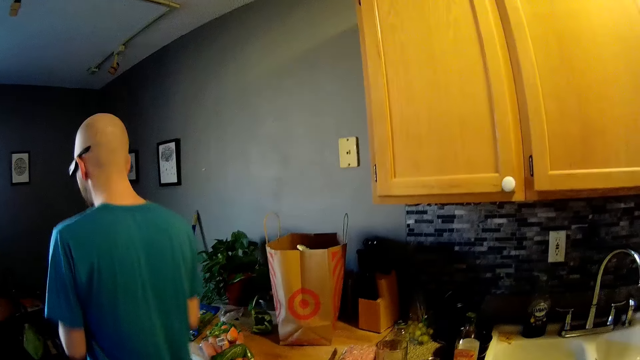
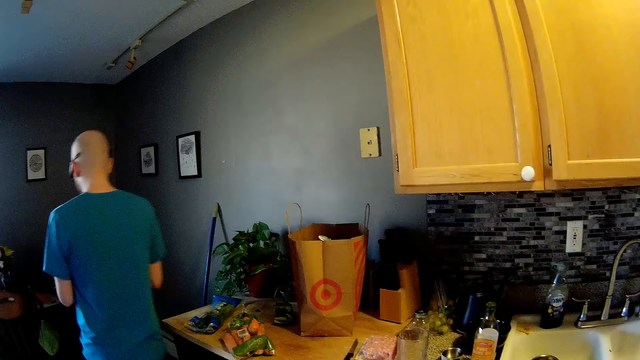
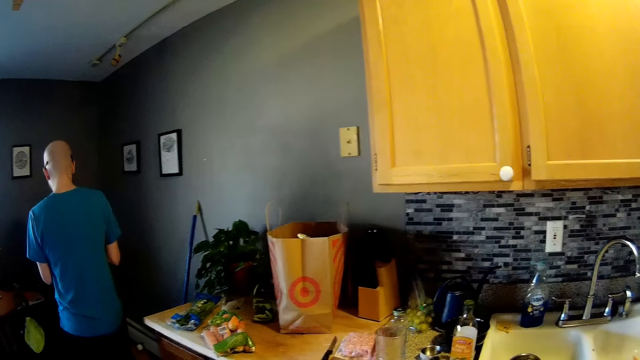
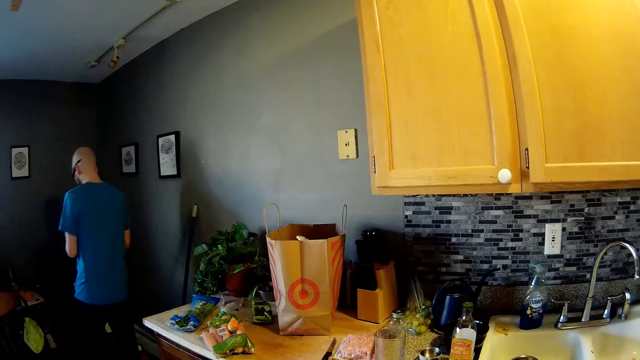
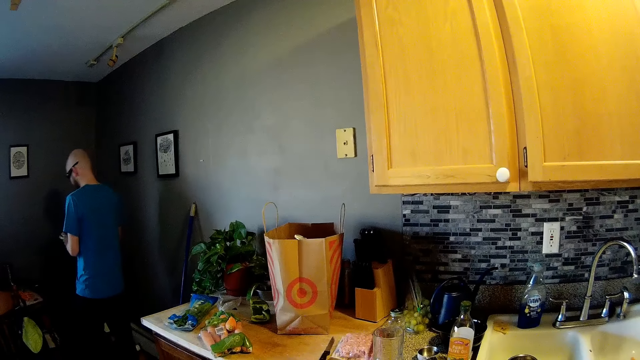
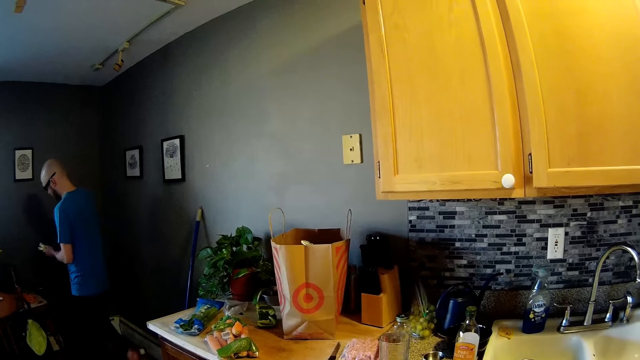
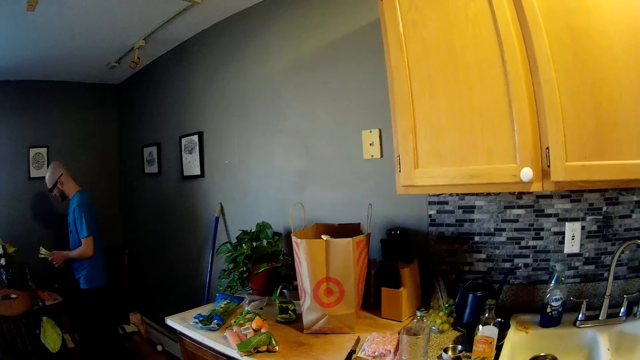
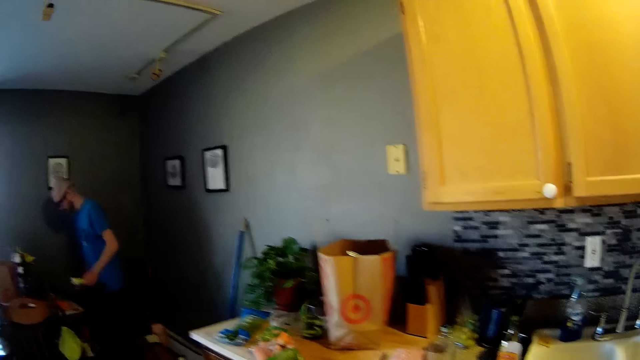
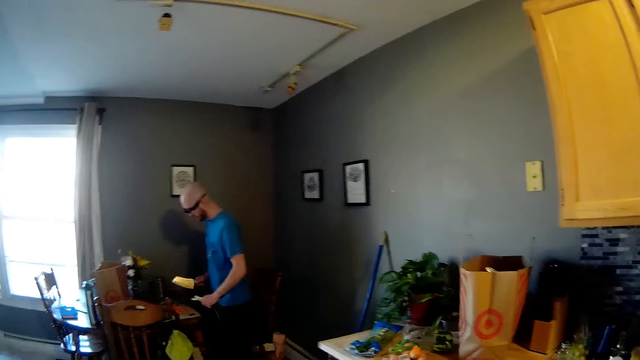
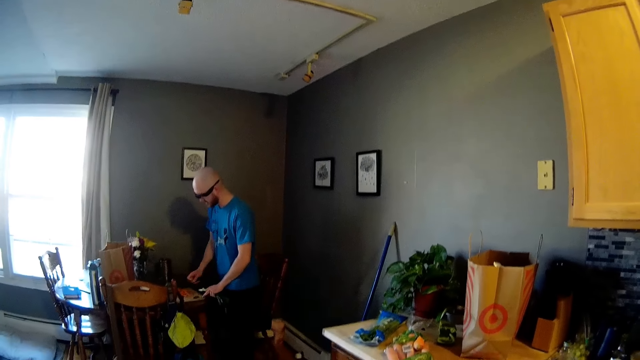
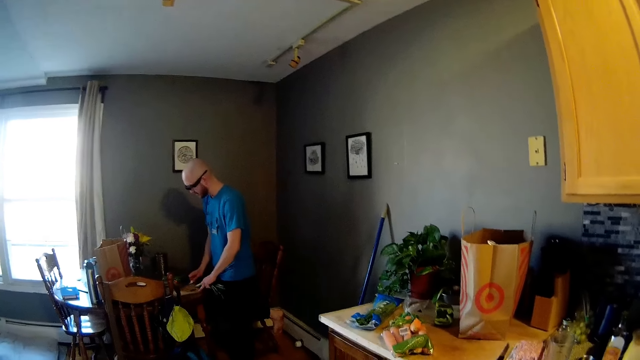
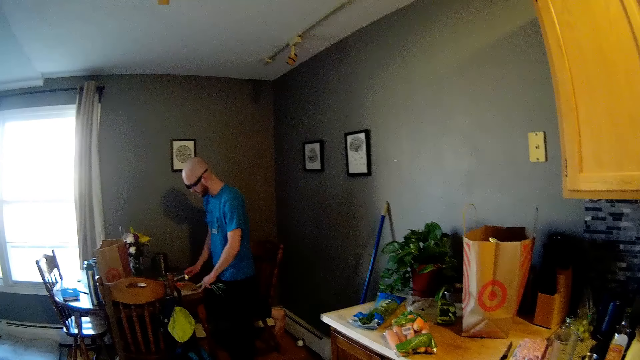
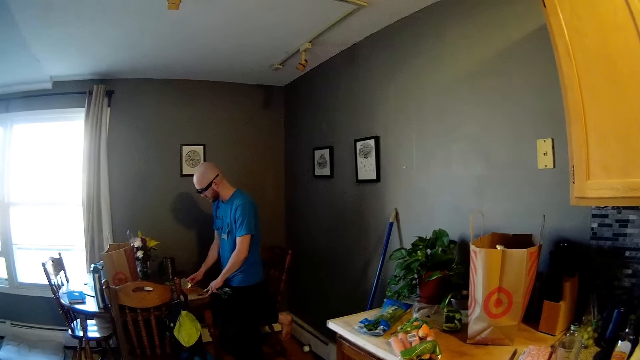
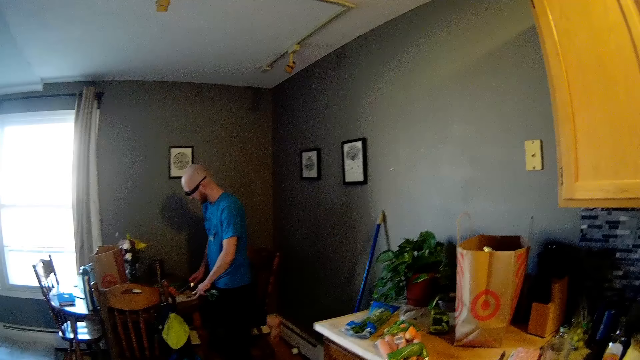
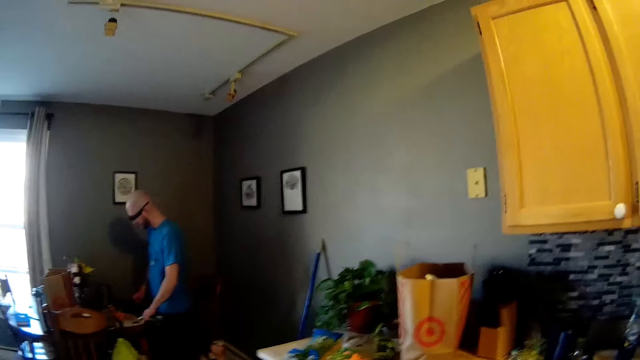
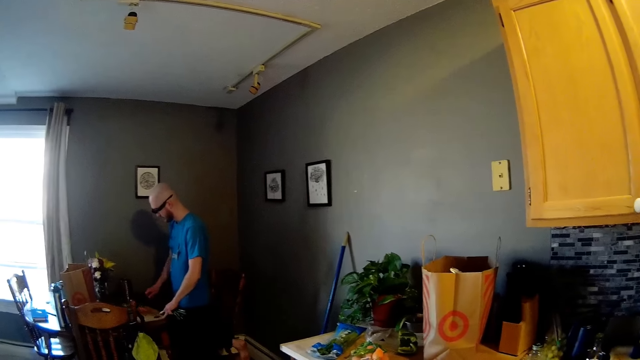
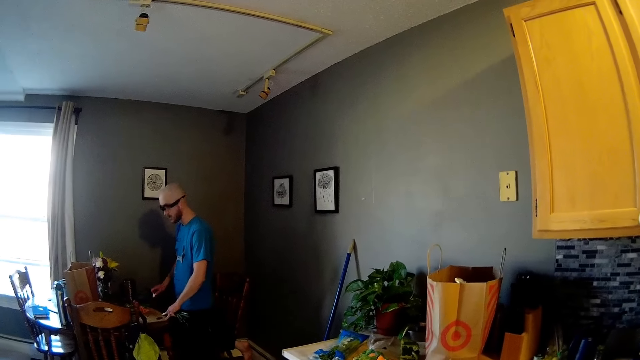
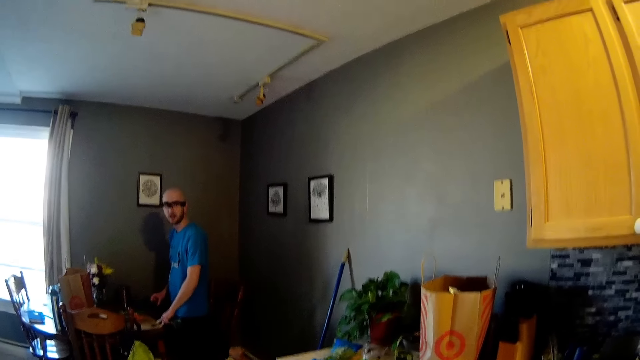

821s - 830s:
The man picks up a knife from the table with his right hand. The man does something. Another man moves chopped carrots on a cutting board with the knife in his right hand.

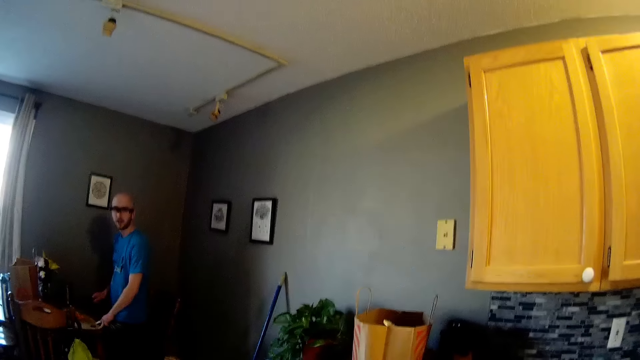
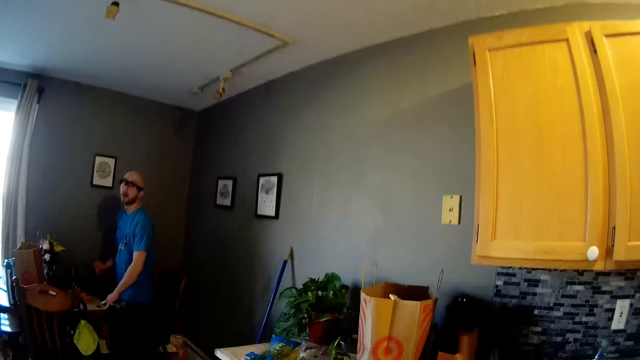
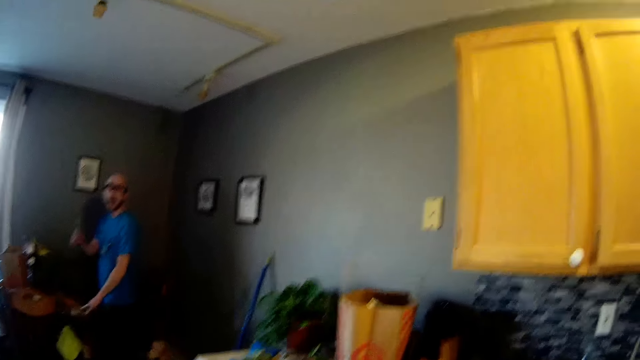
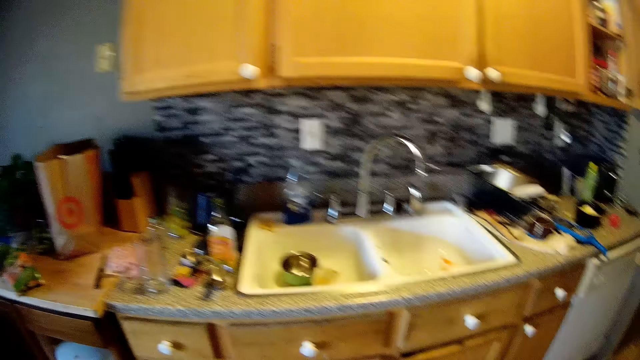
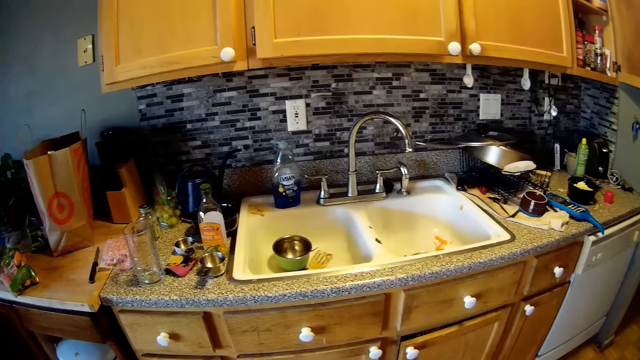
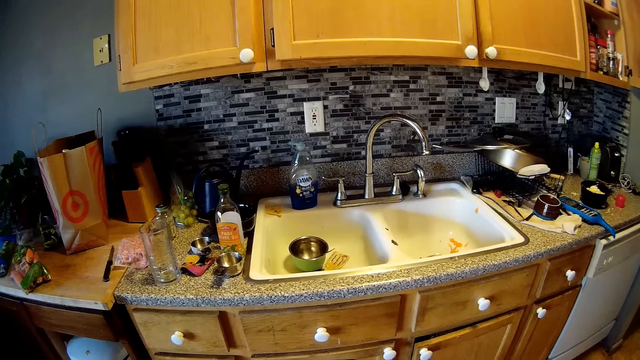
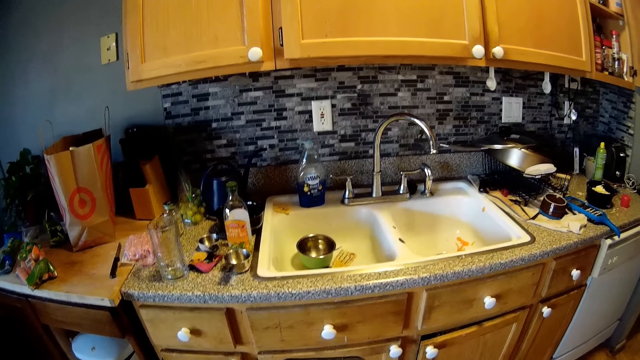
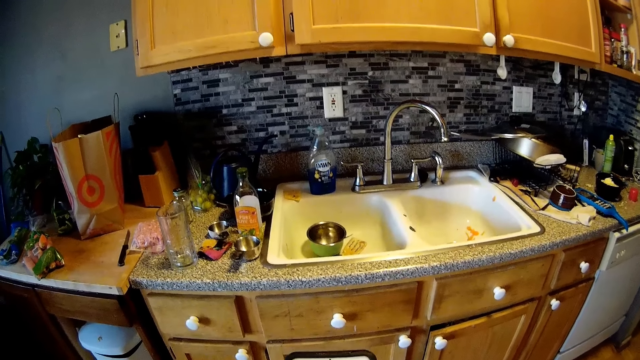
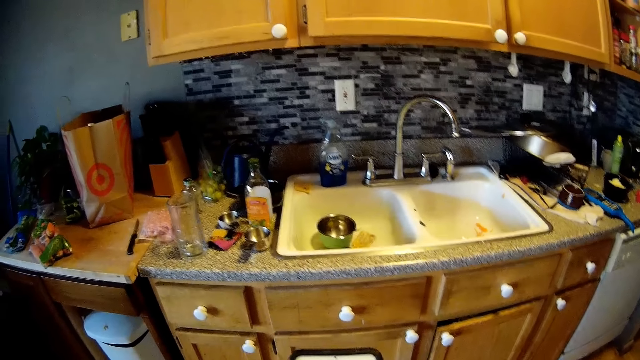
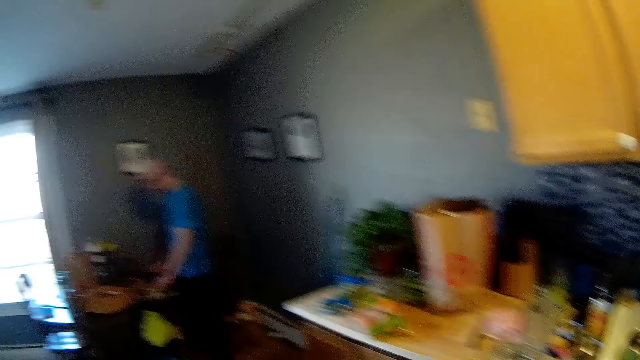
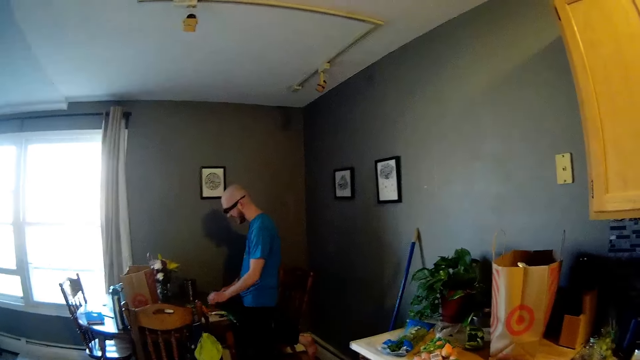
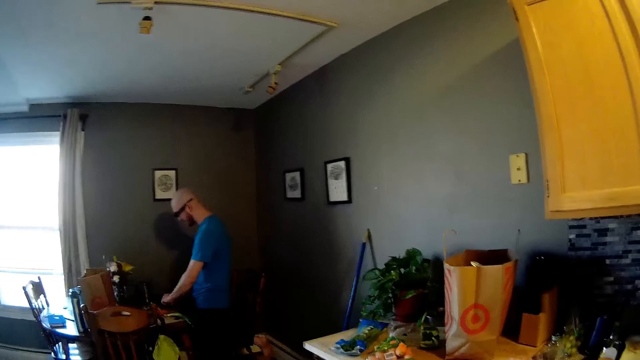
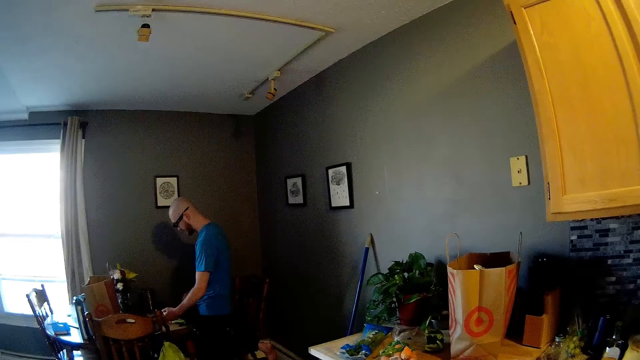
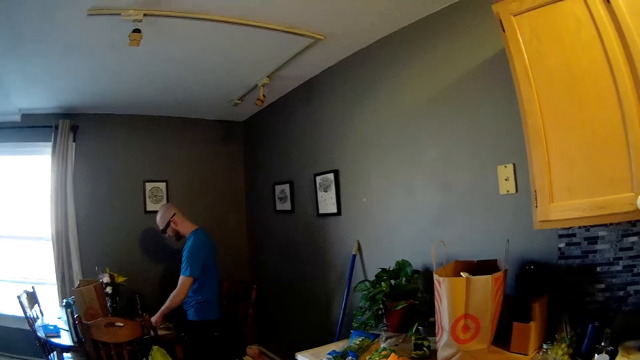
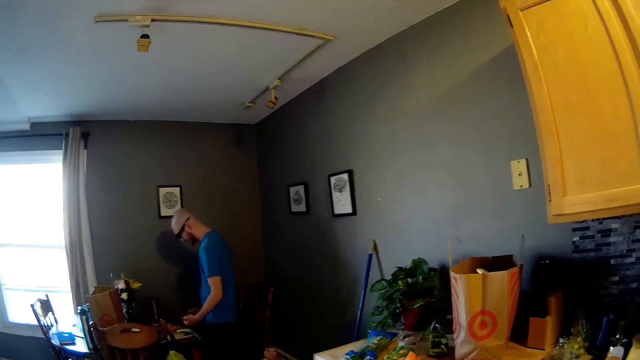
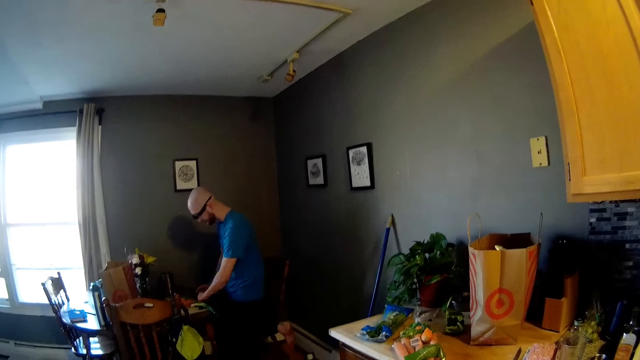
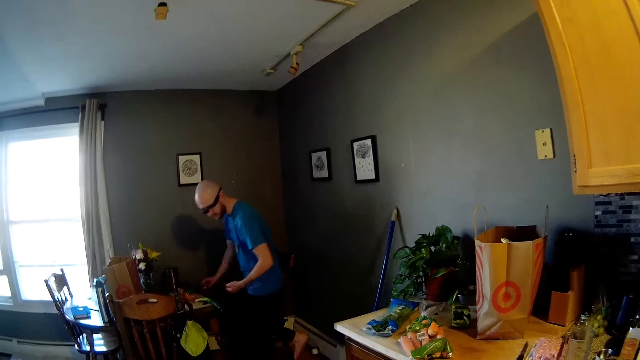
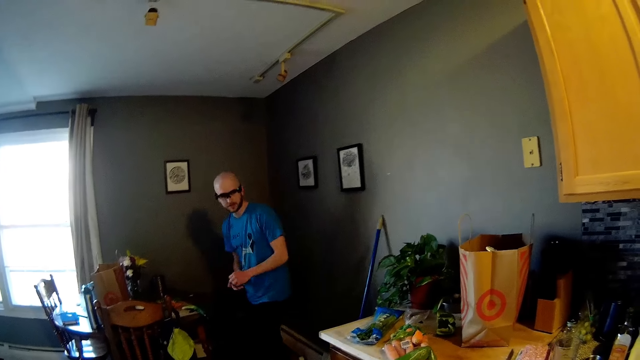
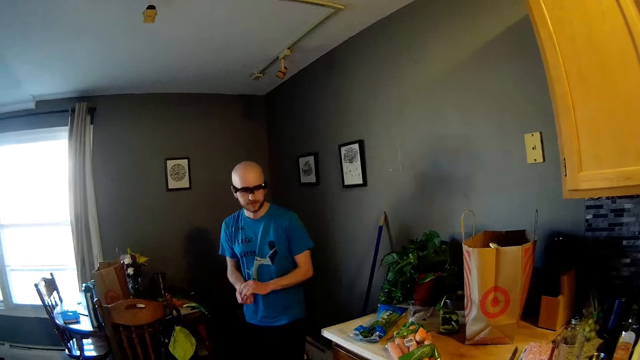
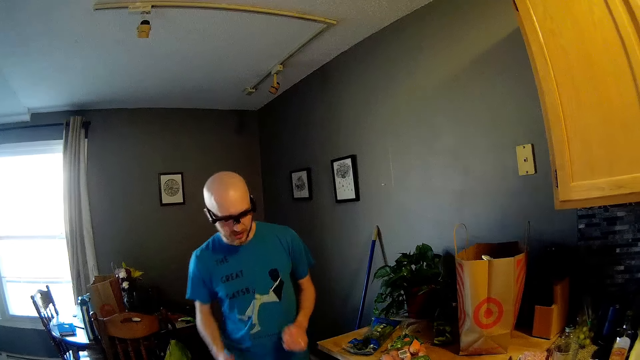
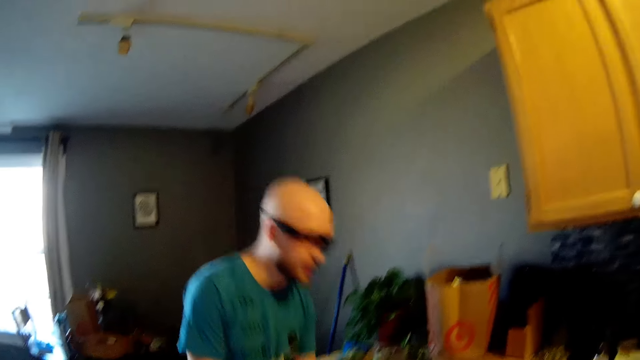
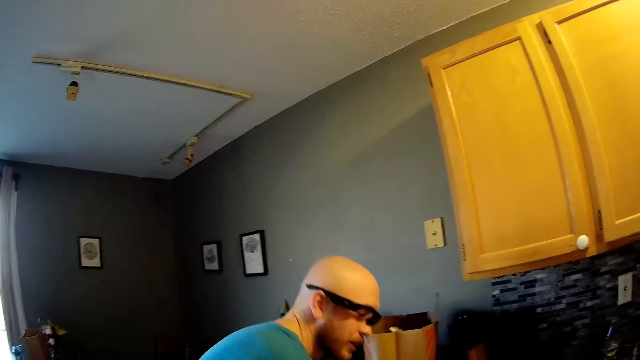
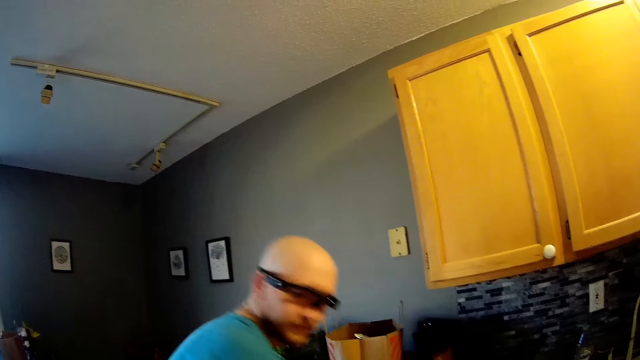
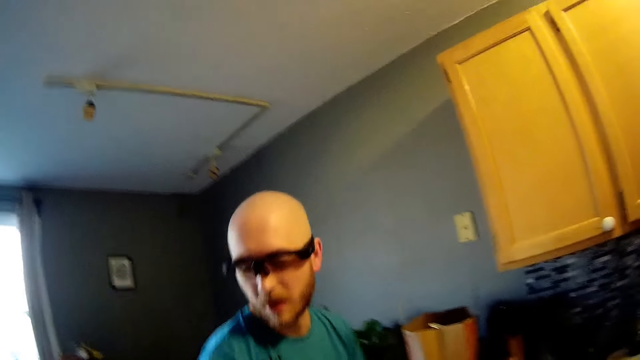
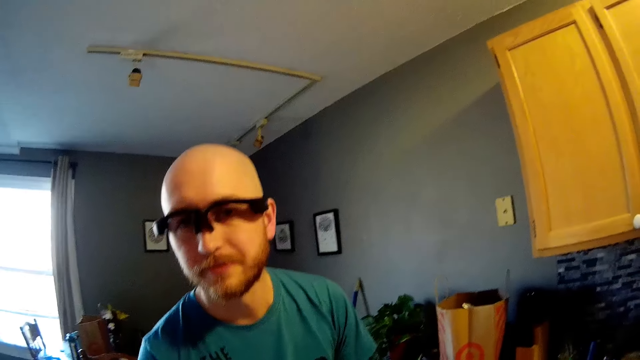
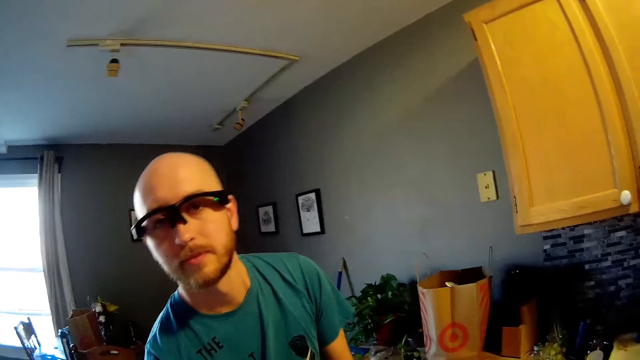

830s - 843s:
The camera wearer looks around. The man holds up the knife in his right hand in the air. The camera wearer uses the phone with her left hand. The man lifts waste on the cutting board with his left hand. The man drops the waste in his left hand into his right hand, steps forward and looks around.
